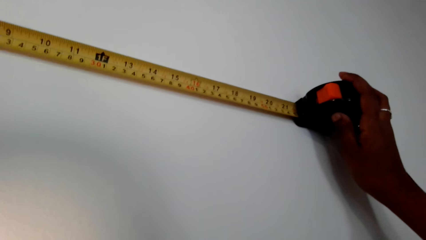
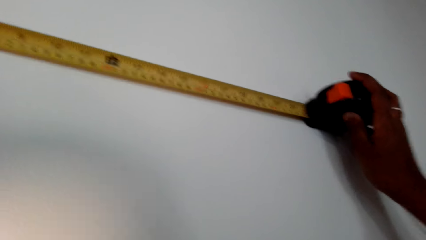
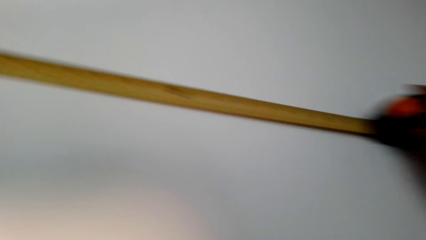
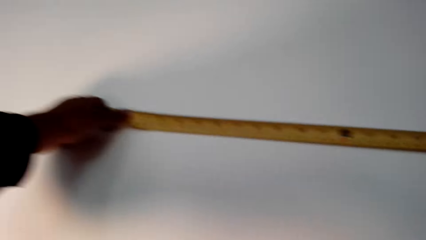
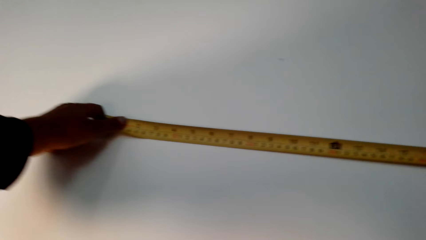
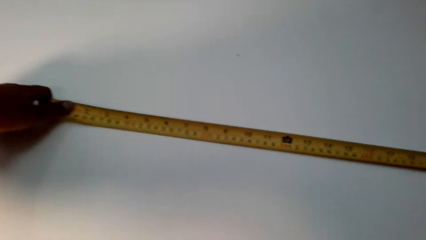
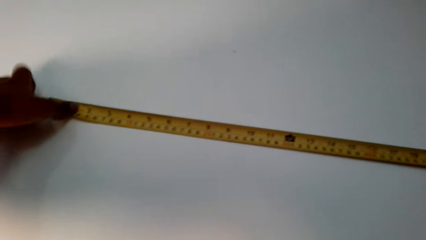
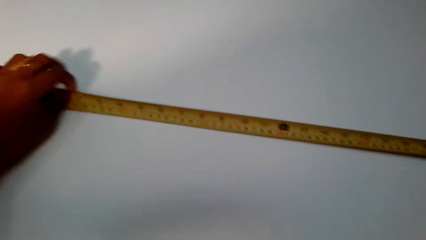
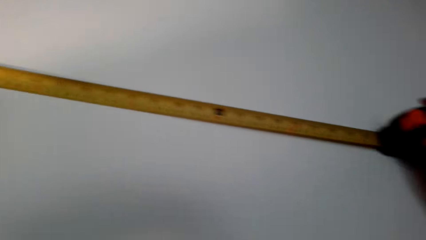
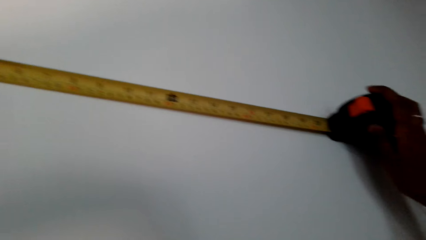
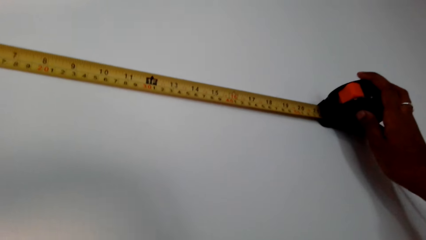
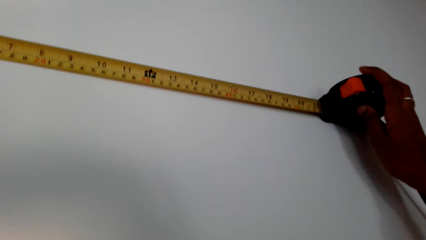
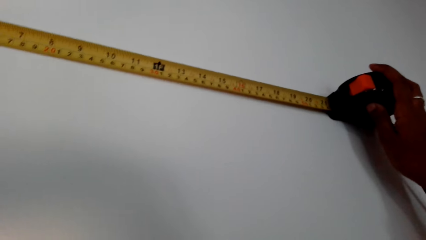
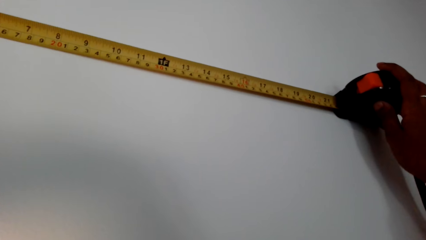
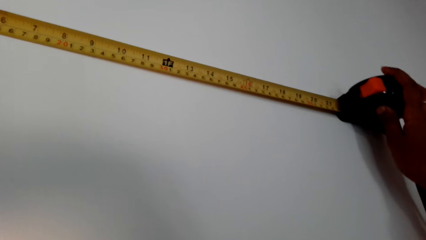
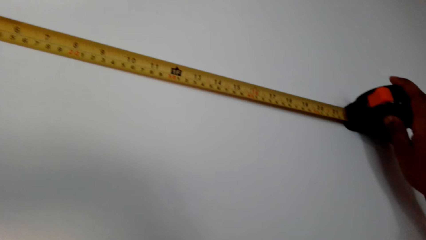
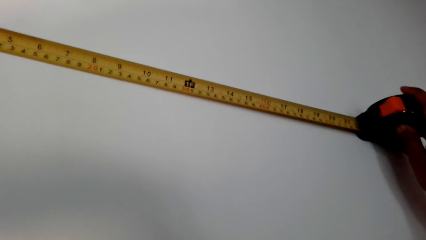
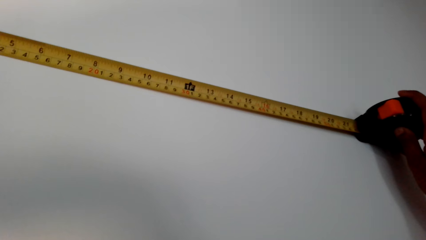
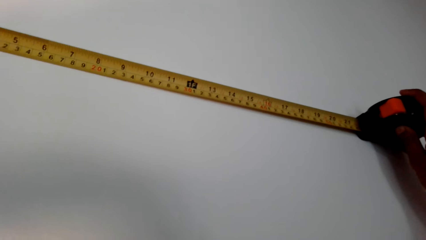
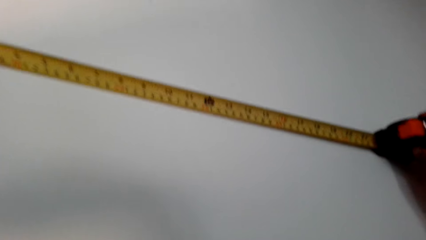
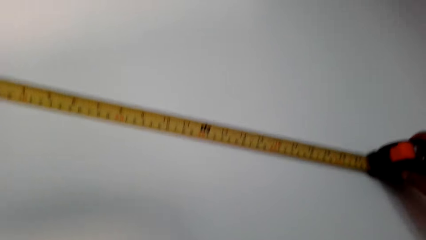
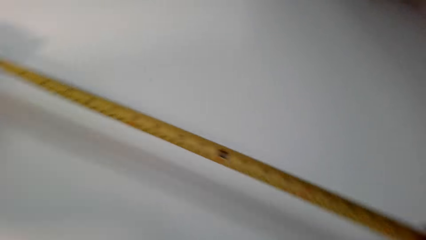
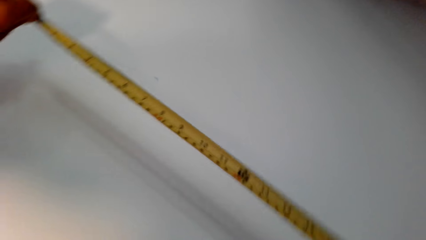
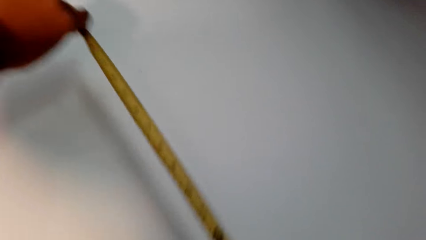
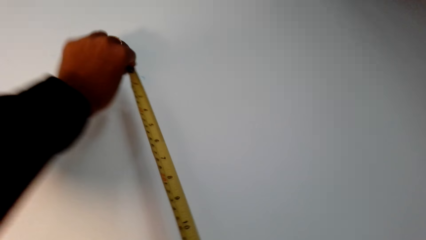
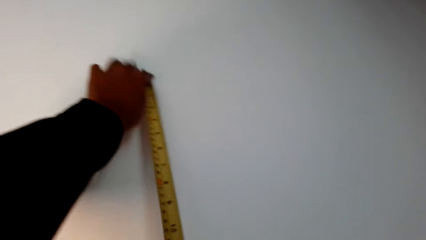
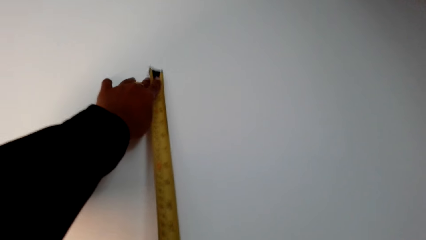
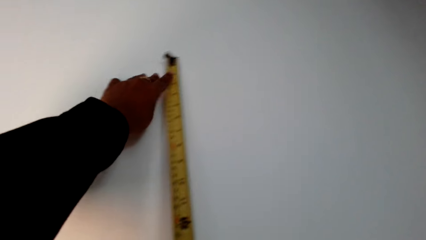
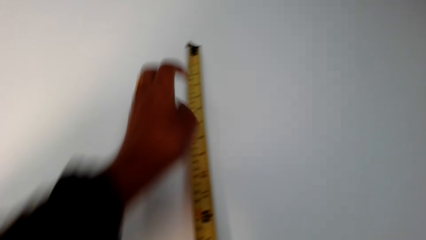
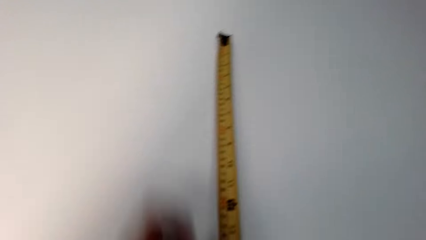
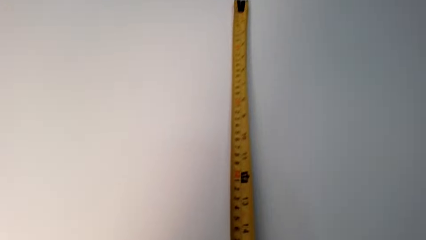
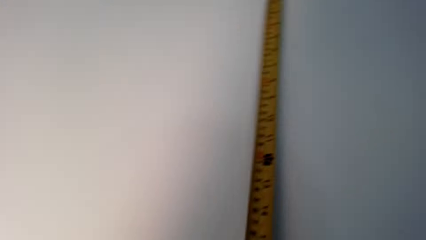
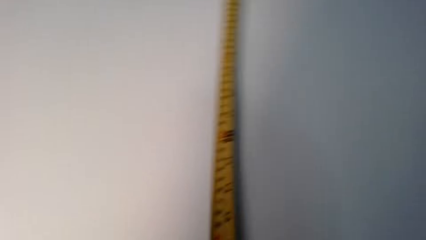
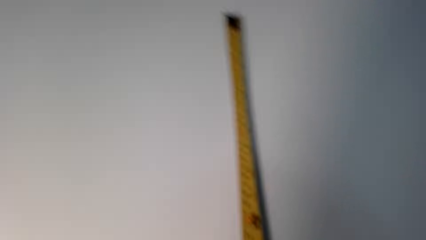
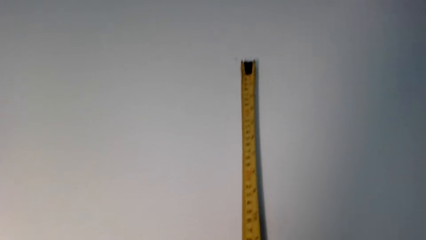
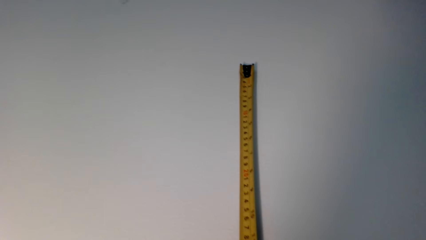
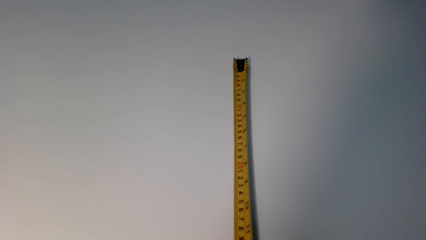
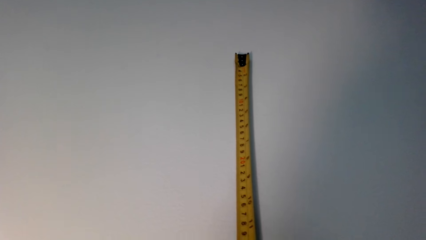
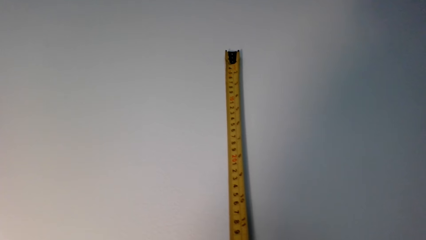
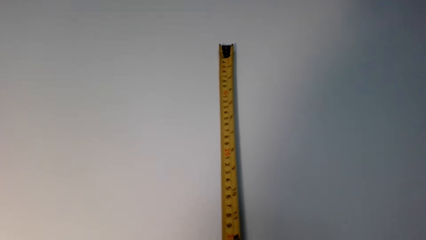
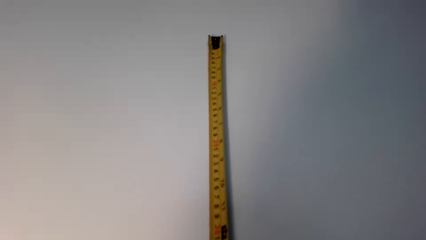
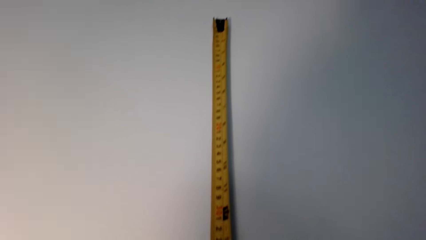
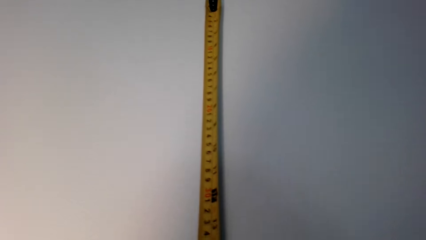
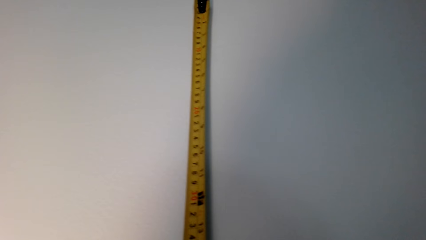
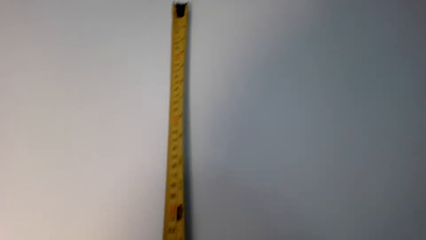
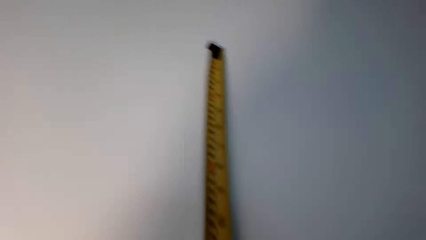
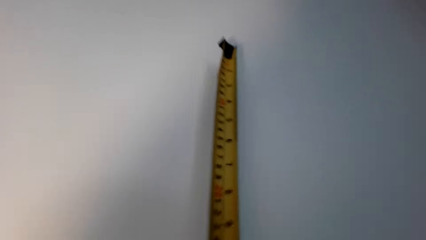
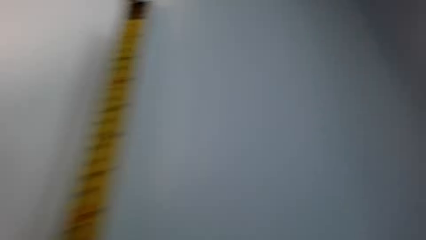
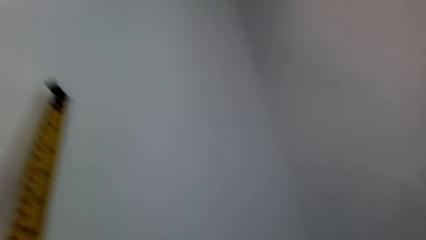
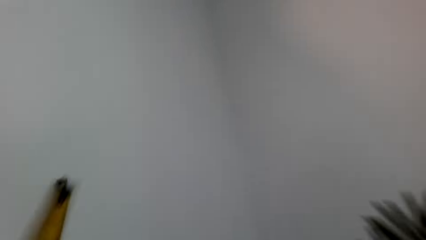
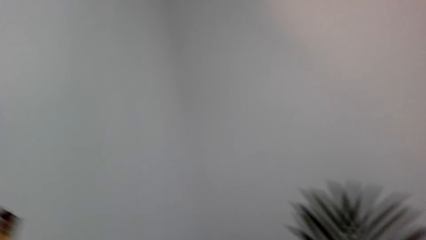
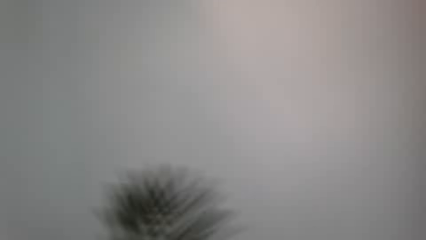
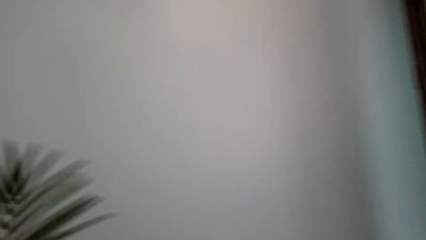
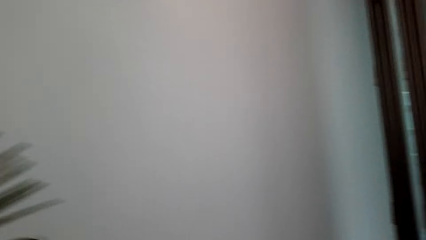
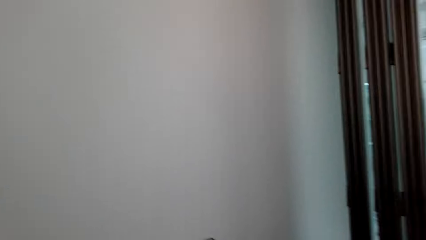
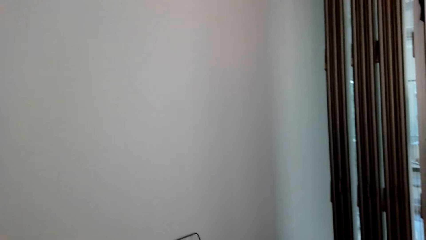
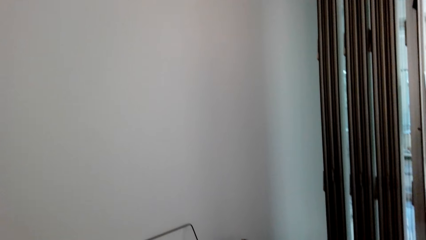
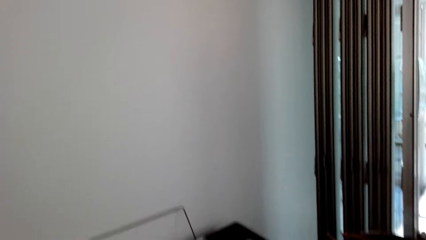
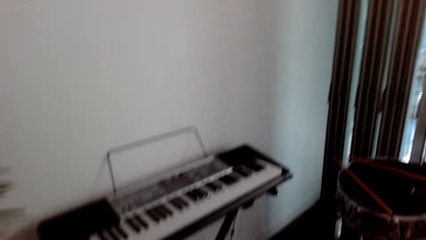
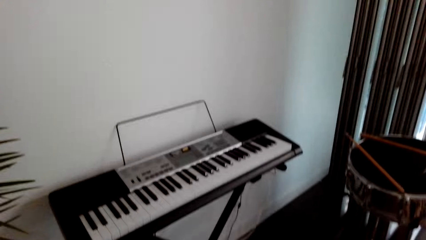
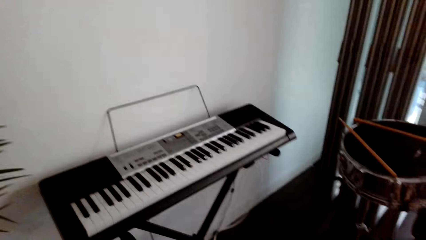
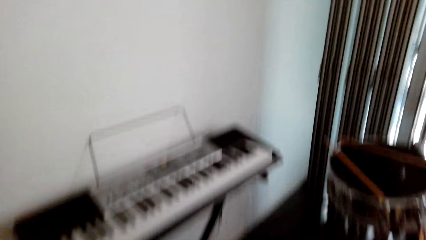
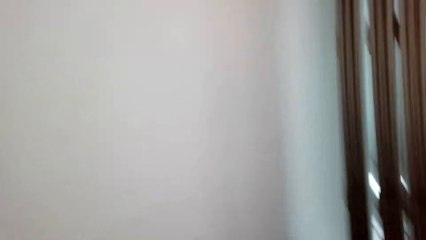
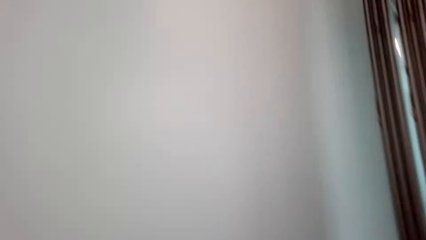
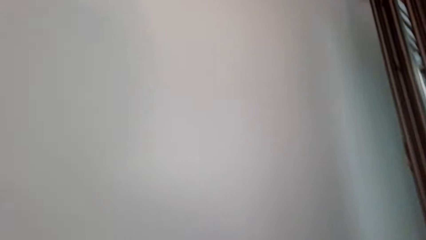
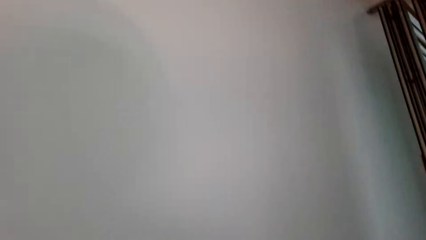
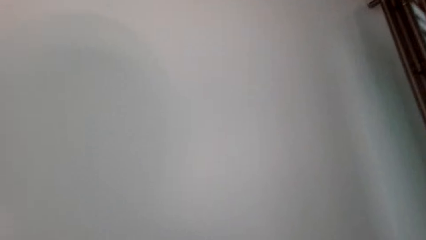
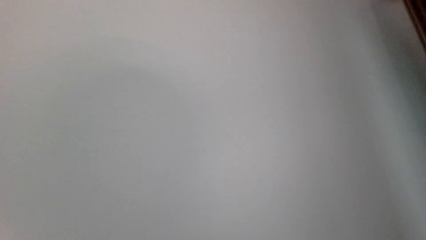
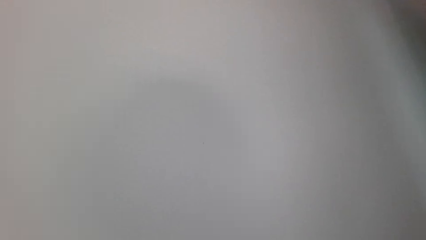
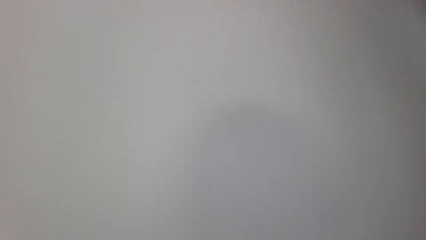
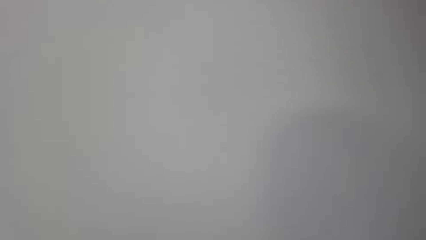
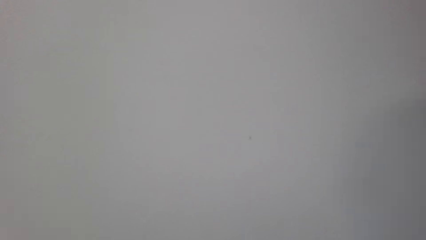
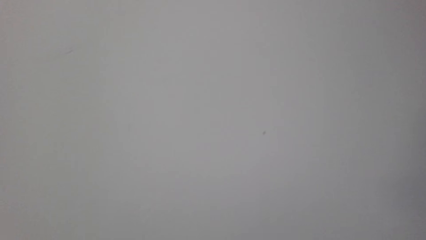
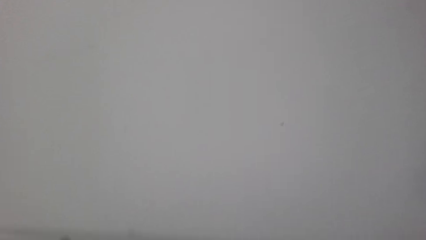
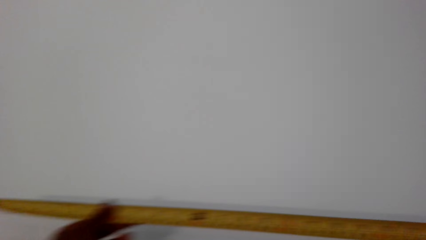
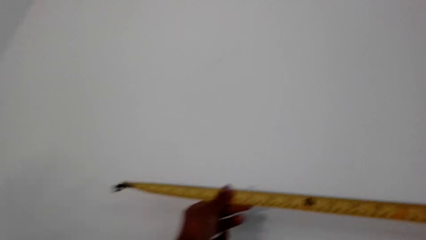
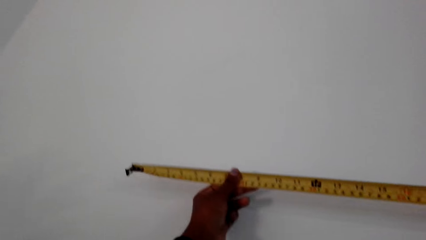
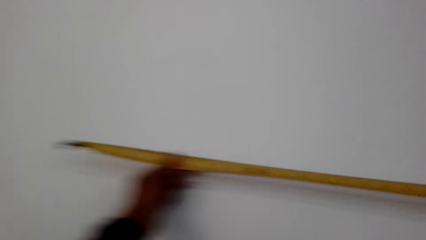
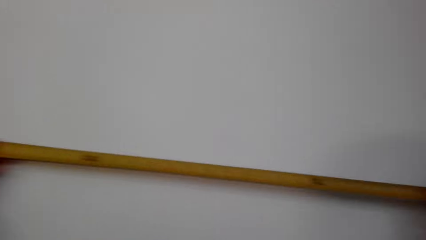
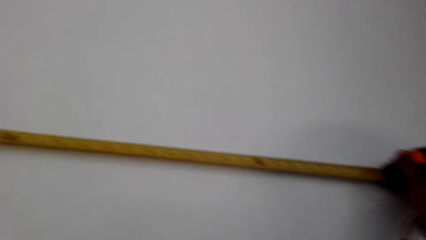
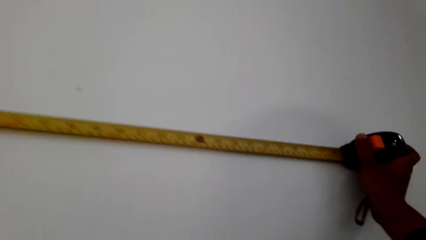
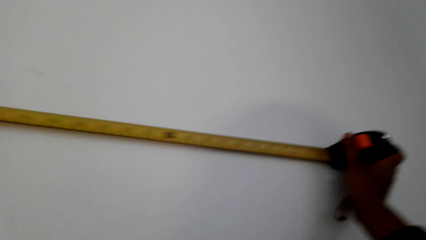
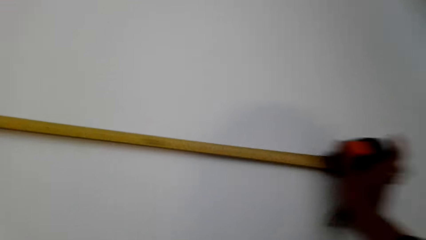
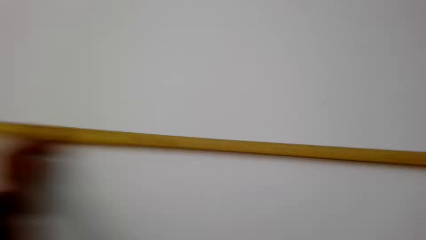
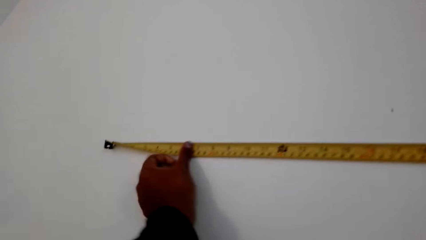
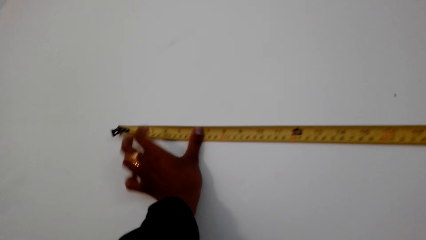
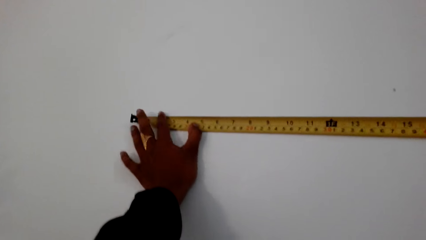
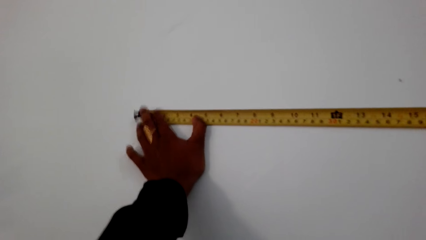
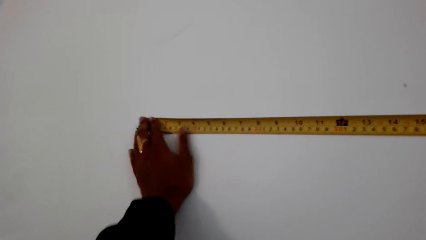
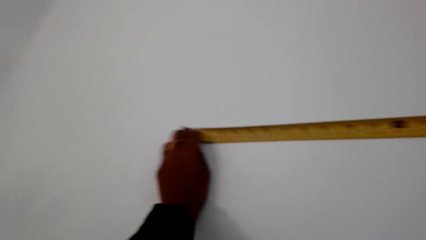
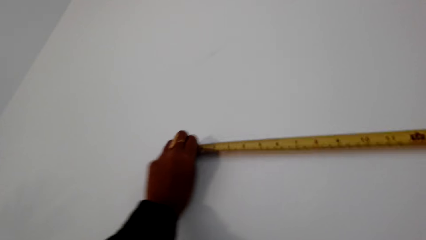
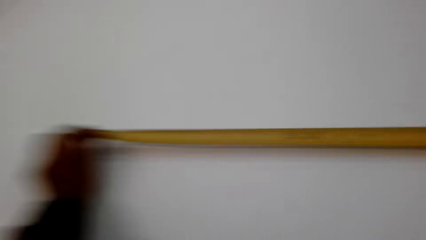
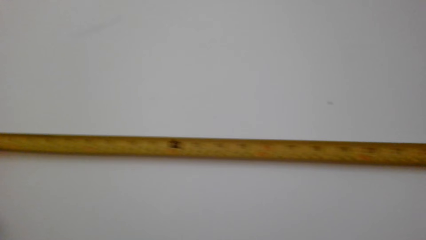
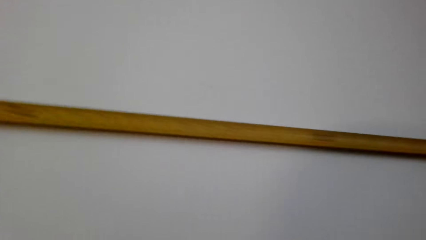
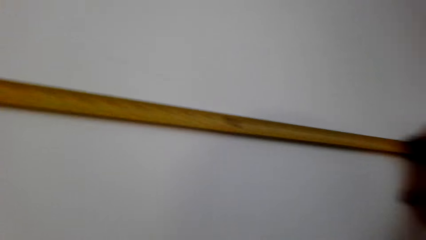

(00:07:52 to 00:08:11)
The camera wearer measures a part of the width of the wall. They turn to the piano. They measure a part of the length of the wall.
